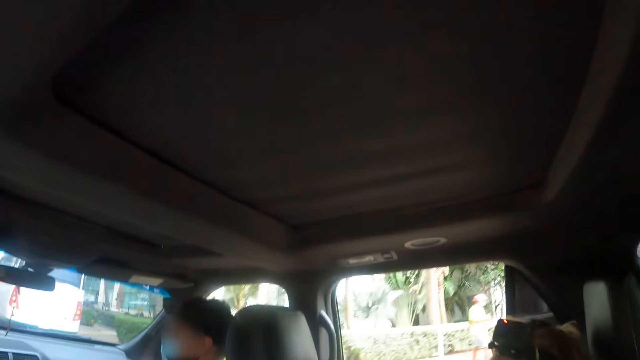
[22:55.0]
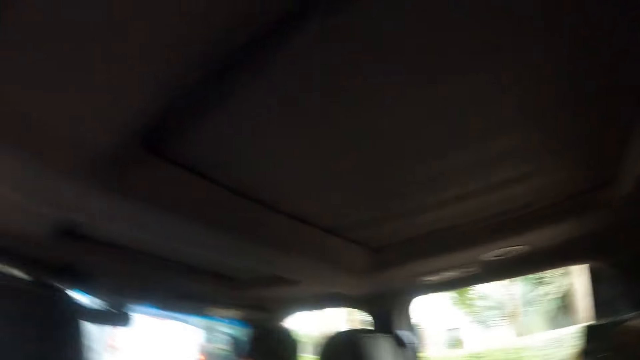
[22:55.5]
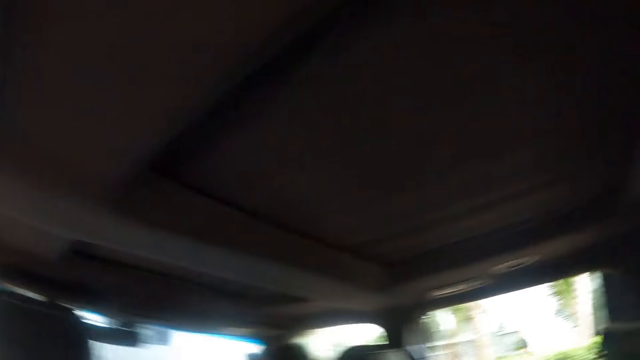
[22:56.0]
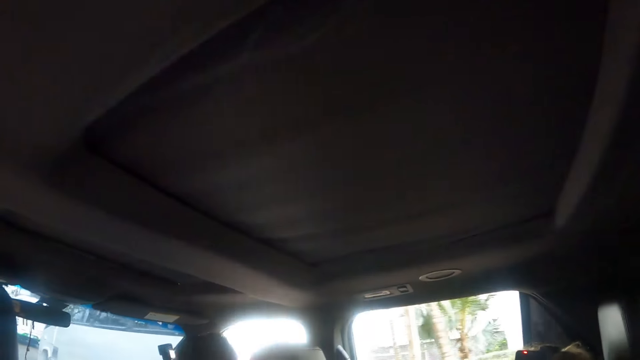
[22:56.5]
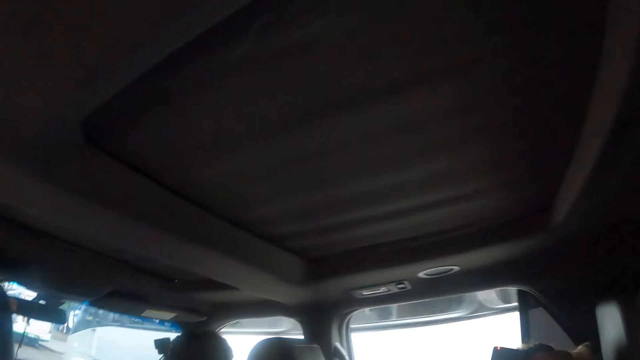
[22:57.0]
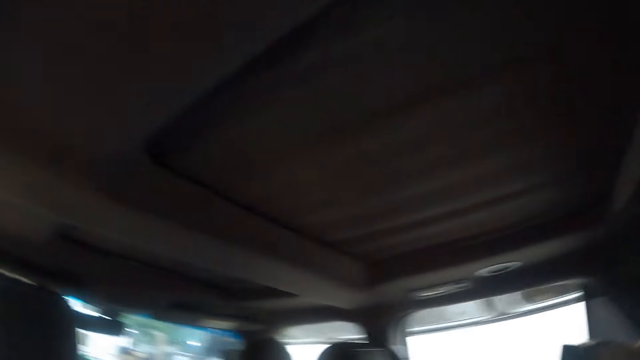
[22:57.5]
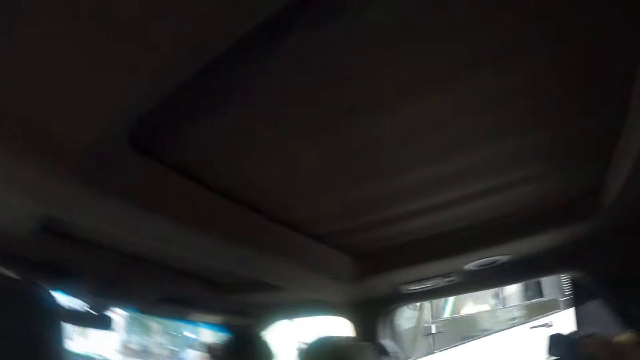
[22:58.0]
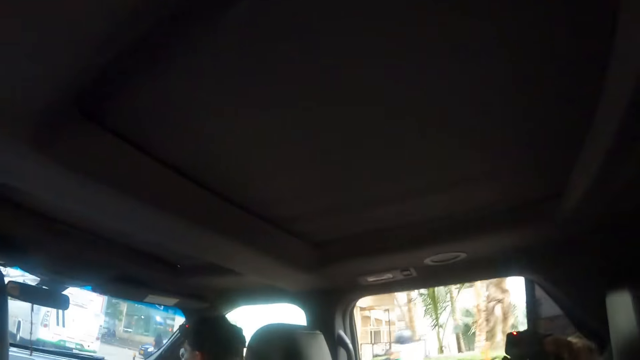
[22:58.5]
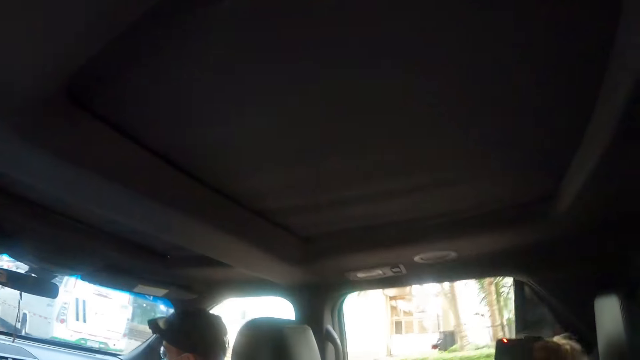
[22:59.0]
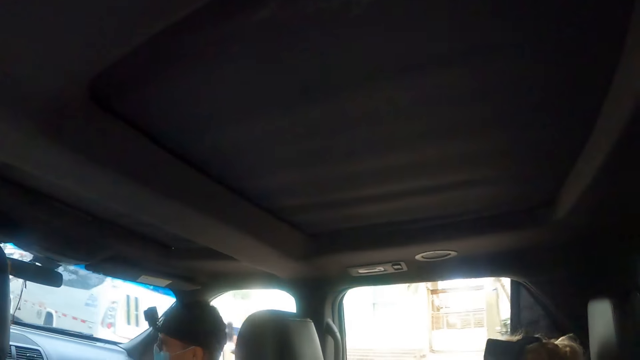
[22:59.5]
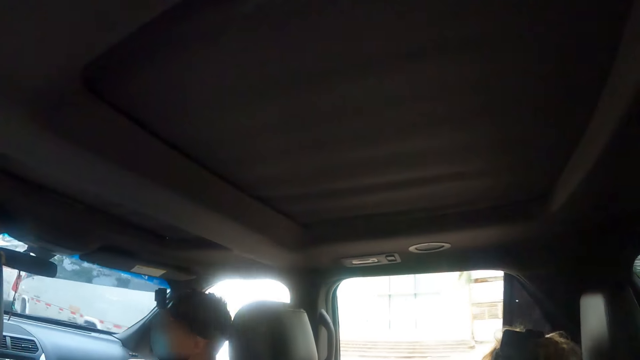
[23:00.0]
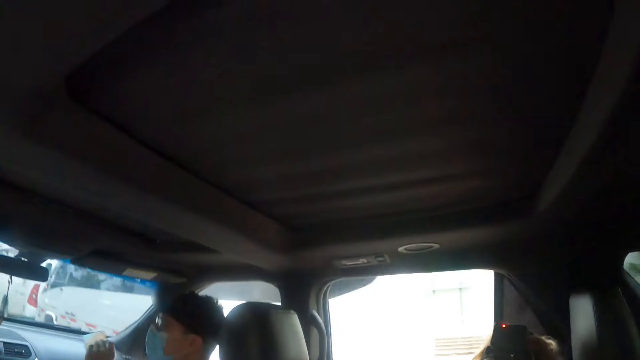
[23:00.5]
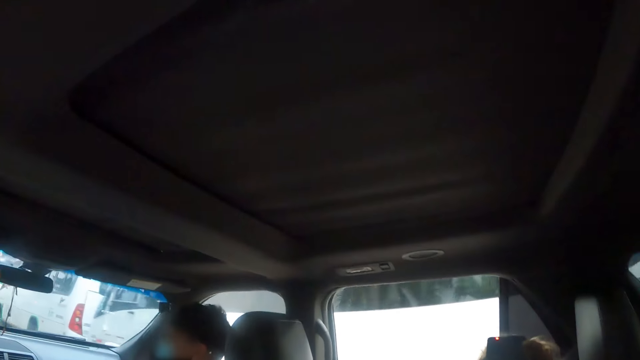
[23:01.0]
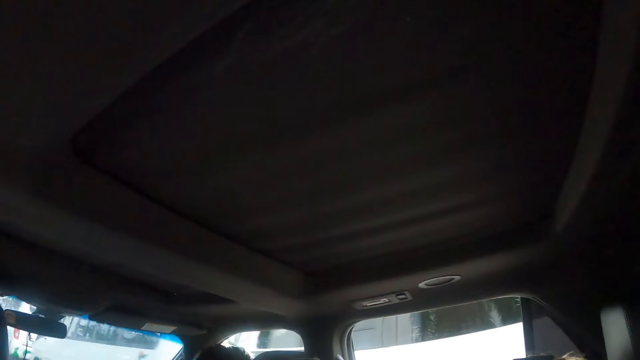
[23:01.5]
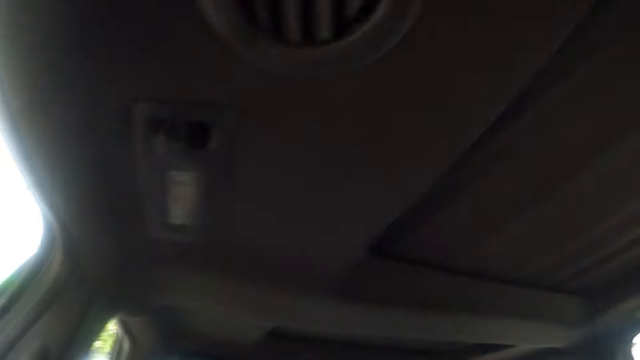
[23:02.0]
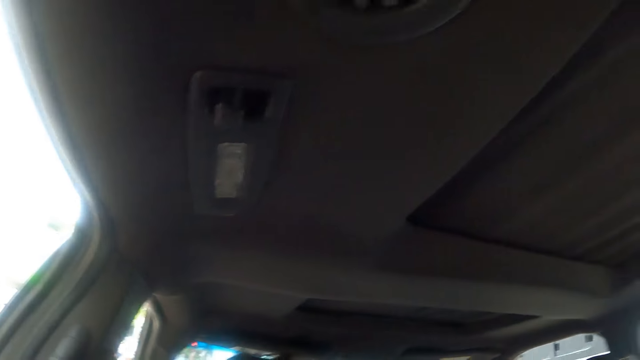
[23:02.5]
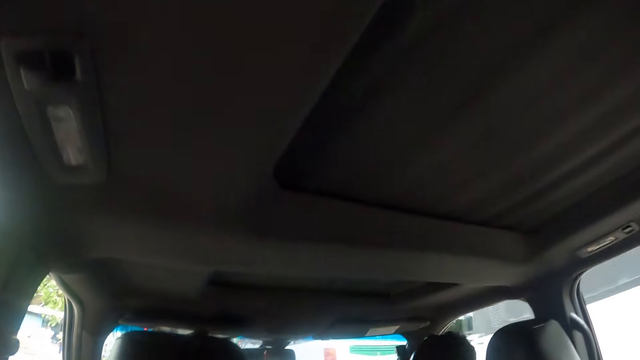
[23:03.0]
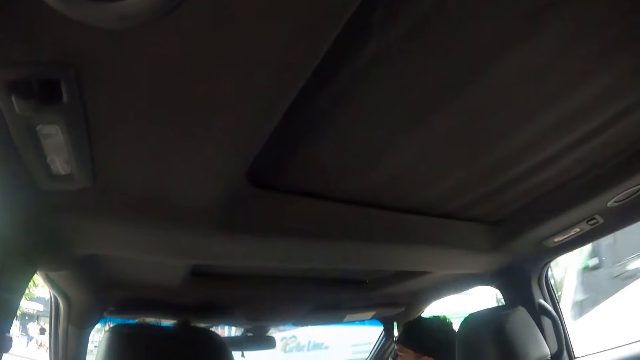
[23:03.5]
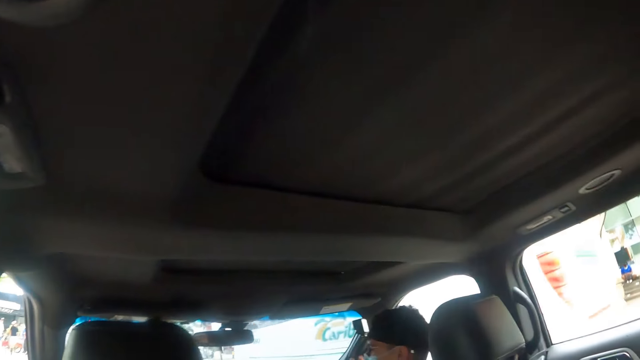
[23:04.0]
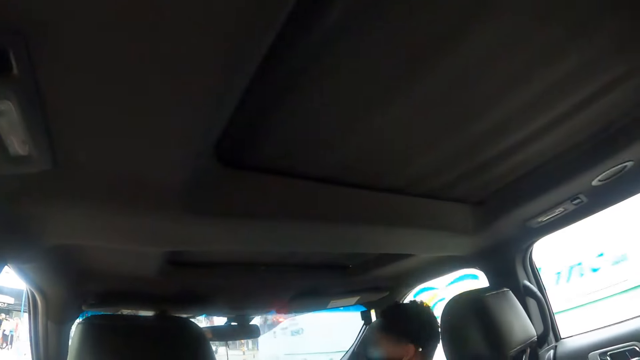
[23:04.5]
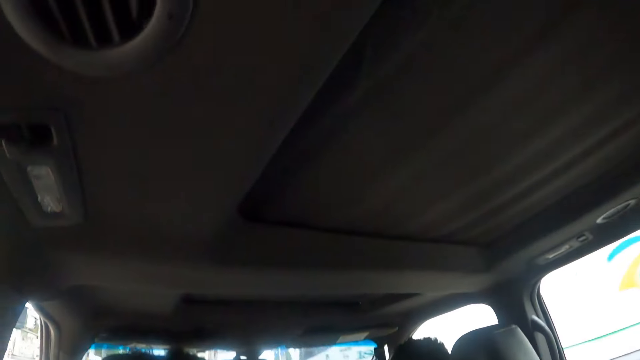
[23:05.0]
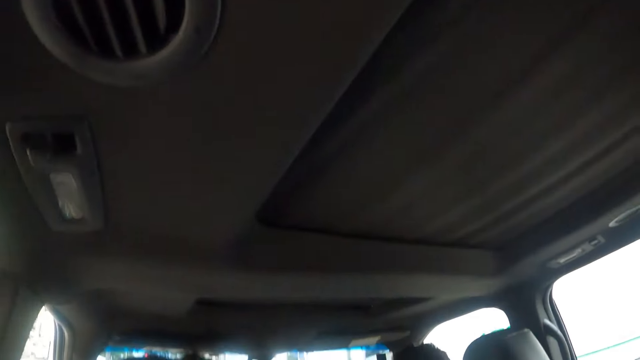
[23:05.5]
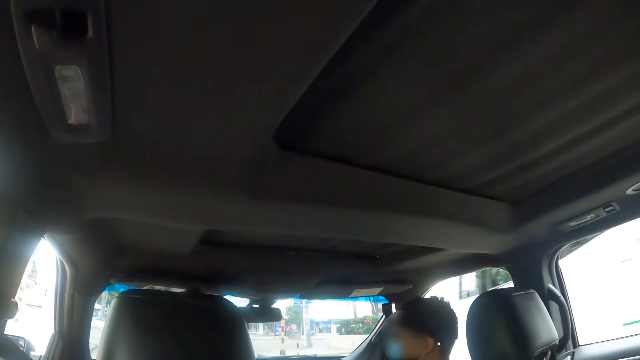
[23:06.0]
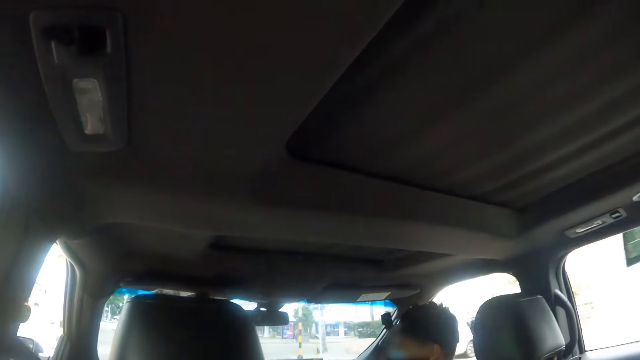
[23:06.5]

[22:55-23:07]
A man talks to another person. The camera wearer looks around.

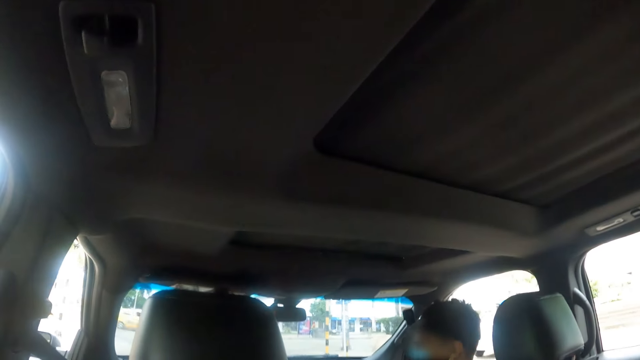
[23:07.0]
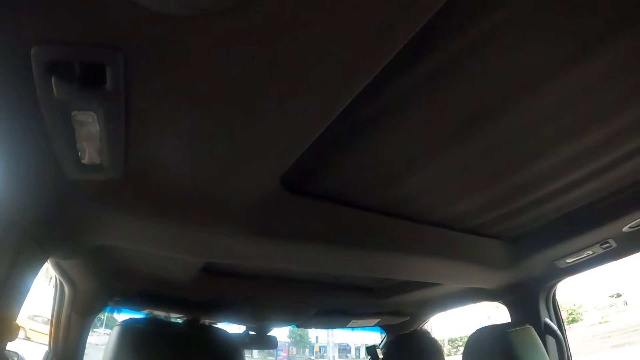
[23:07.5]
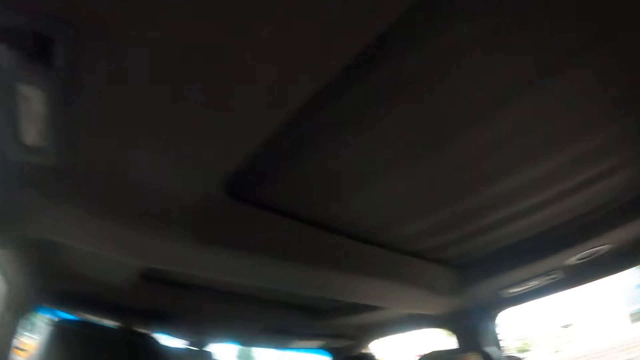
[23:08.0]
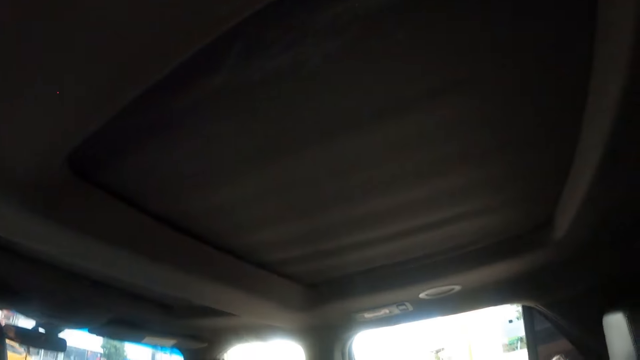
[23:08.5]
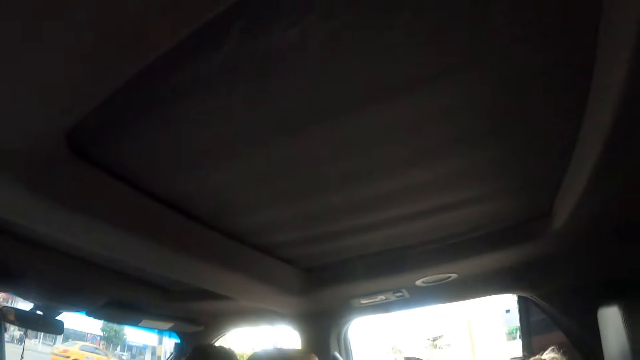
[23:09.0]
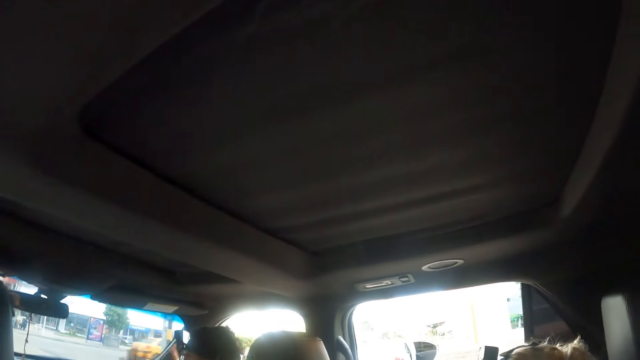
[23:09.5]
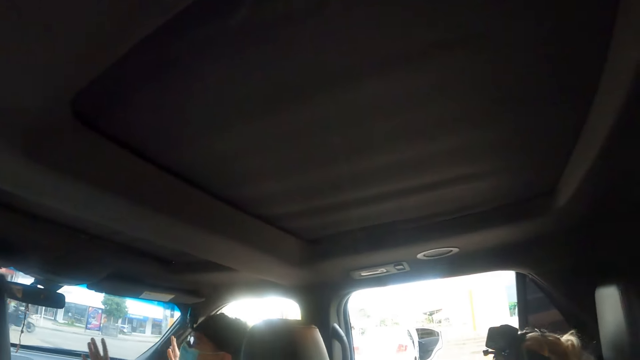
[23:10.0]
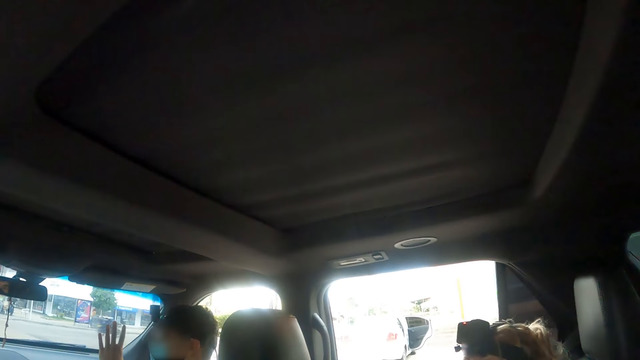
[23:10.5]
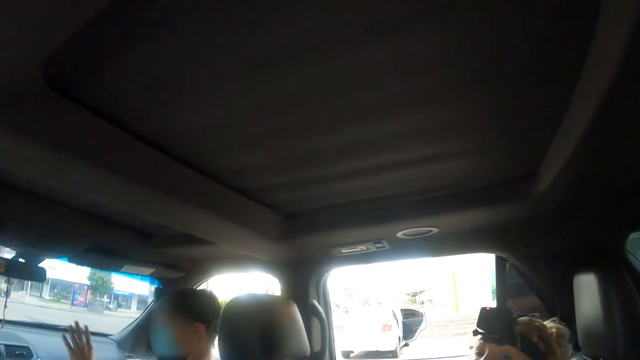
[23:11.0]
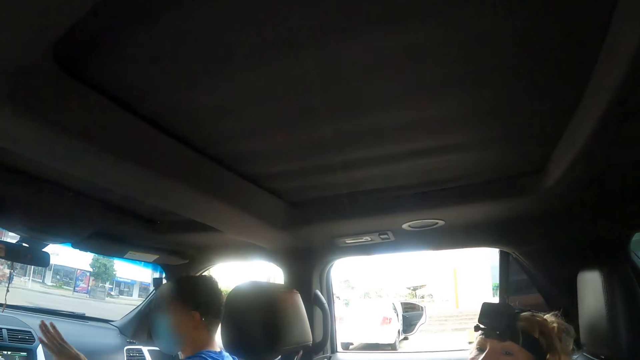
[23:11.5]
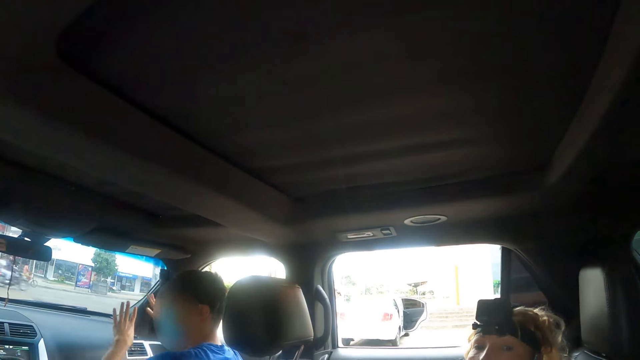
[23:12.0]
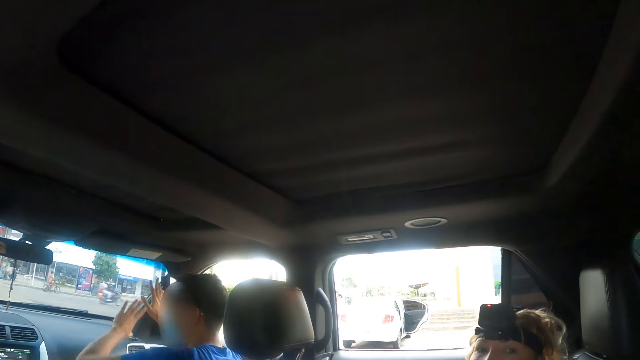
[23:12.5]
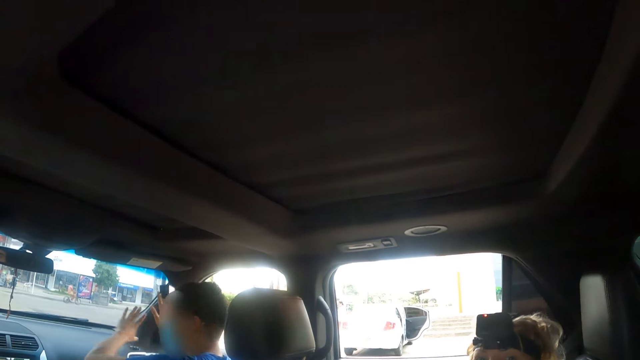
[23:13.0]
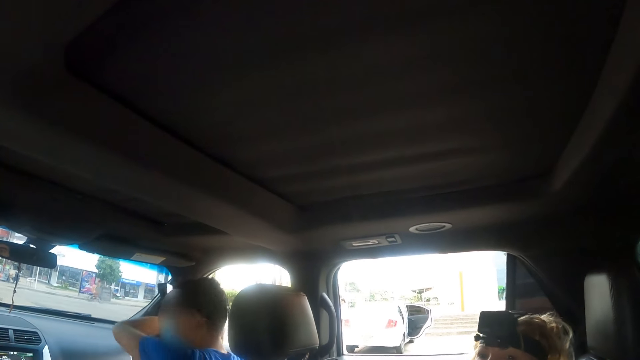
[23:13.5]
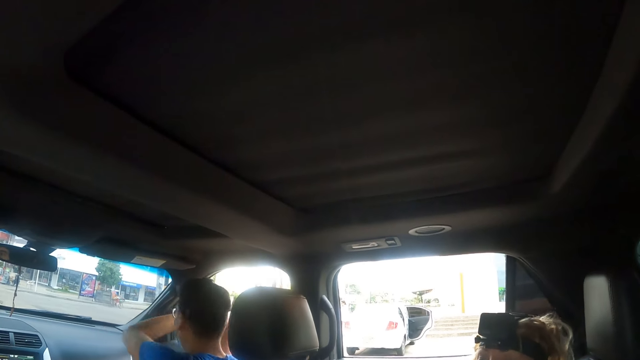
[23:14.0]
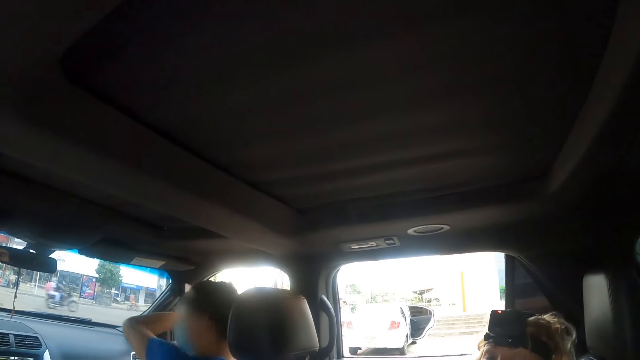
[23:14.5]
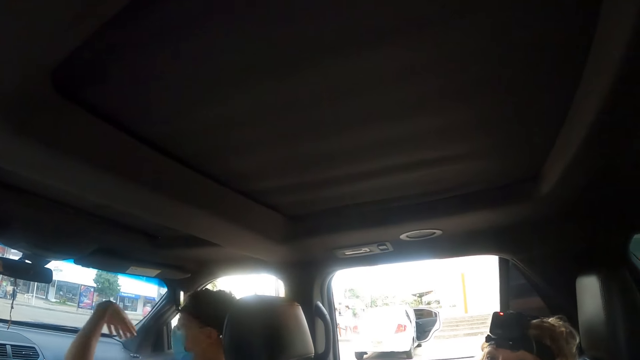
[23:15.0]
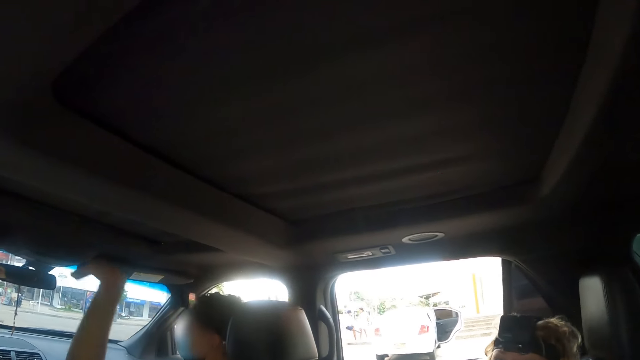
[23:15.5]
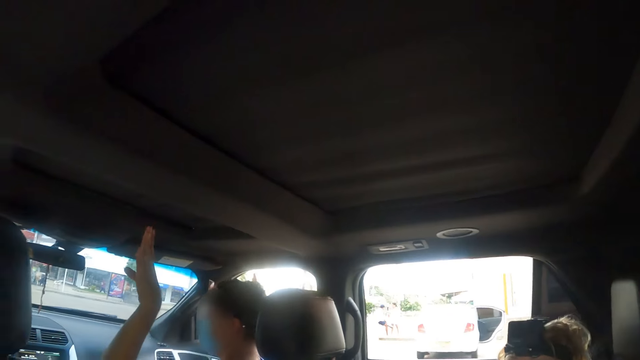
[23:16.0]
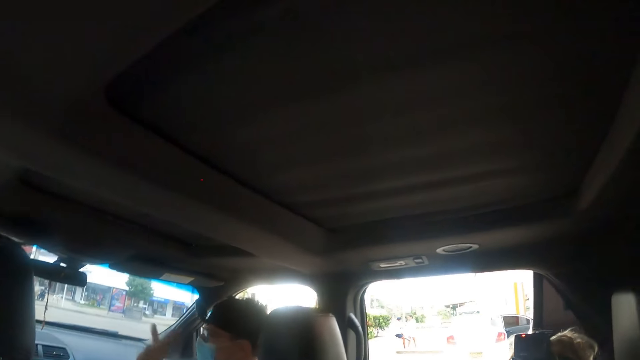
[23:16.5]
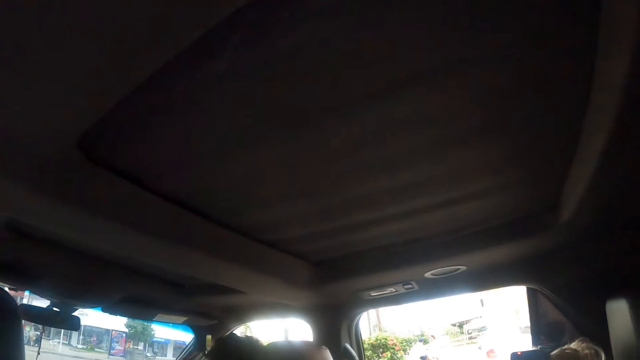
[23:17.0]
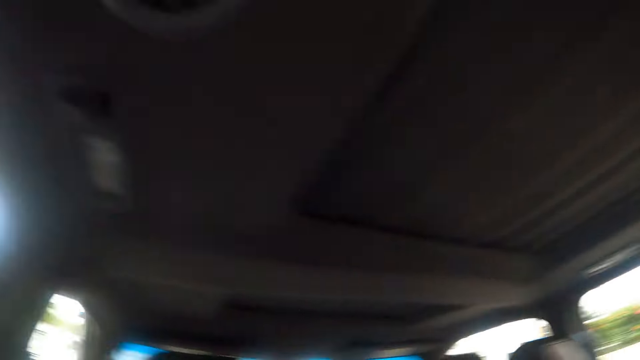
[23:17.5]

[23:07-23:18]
A man gestures with both hands.
